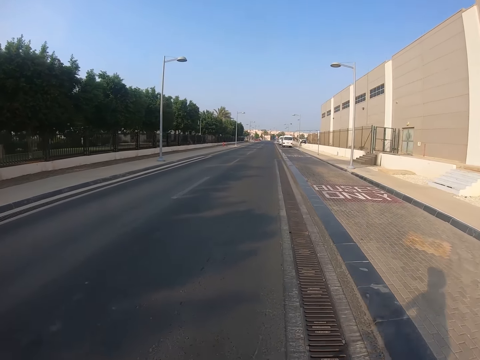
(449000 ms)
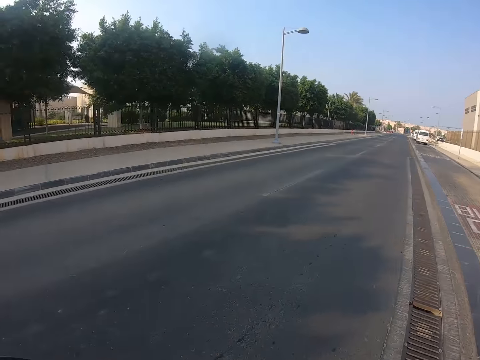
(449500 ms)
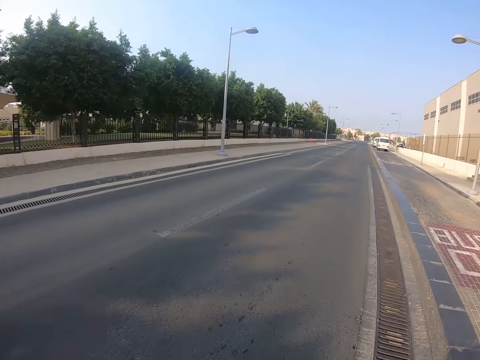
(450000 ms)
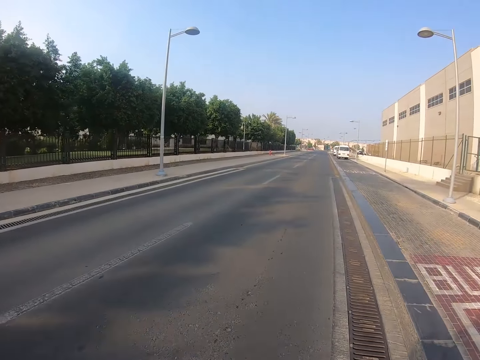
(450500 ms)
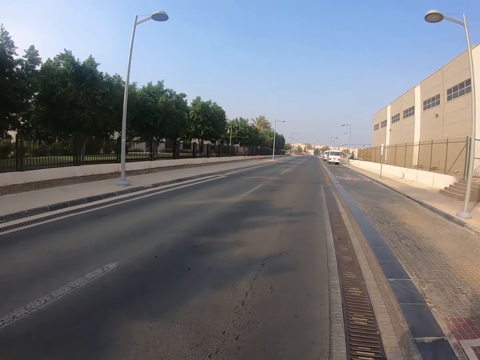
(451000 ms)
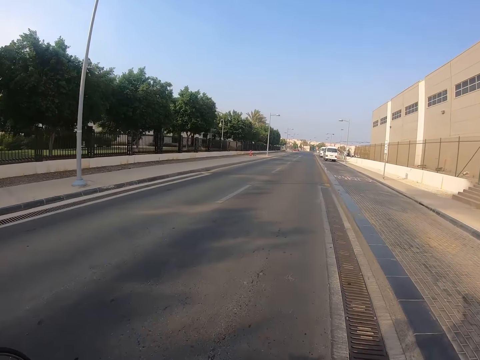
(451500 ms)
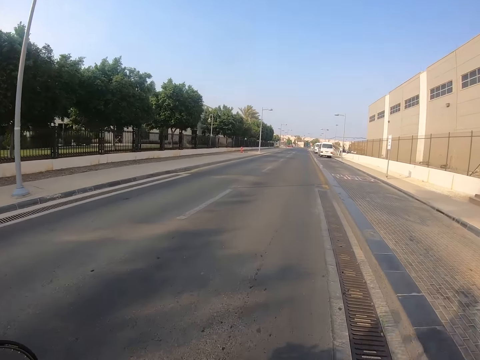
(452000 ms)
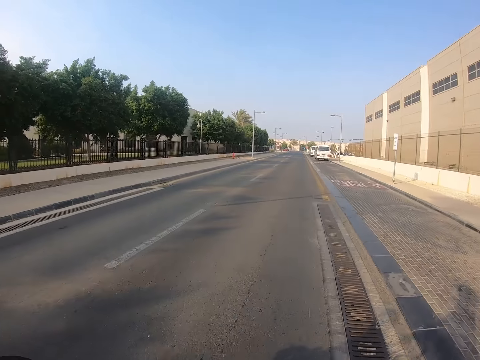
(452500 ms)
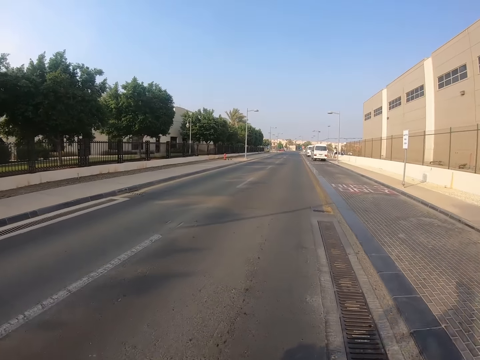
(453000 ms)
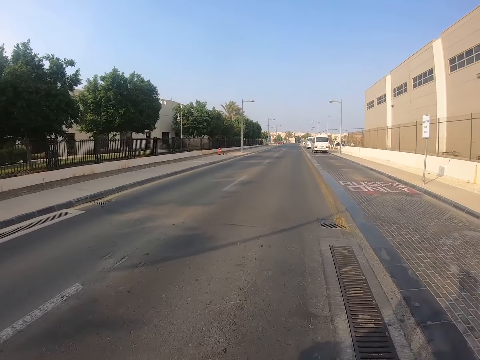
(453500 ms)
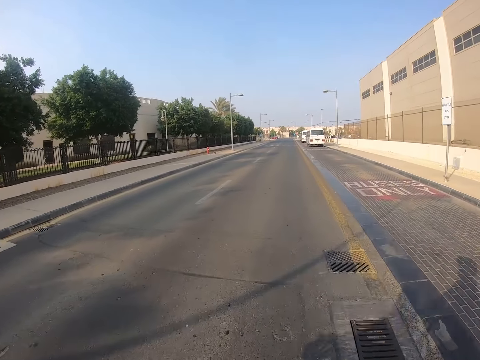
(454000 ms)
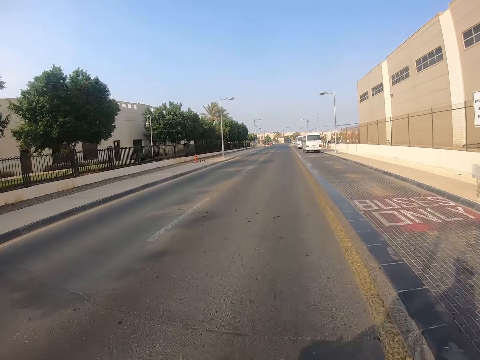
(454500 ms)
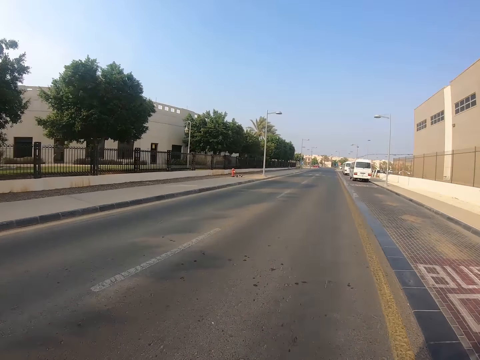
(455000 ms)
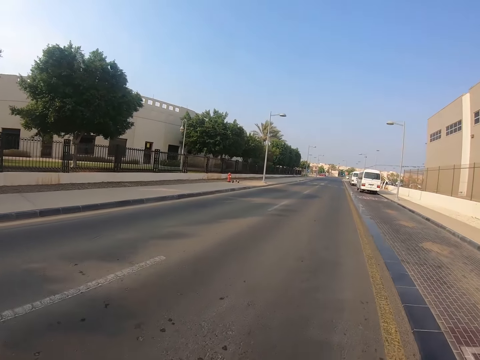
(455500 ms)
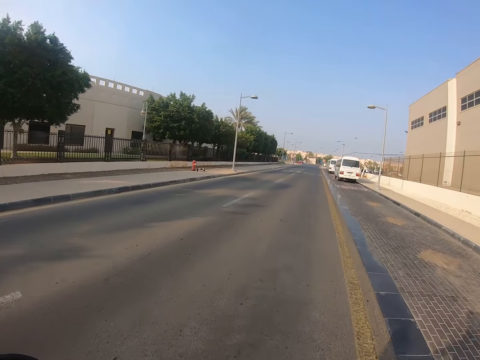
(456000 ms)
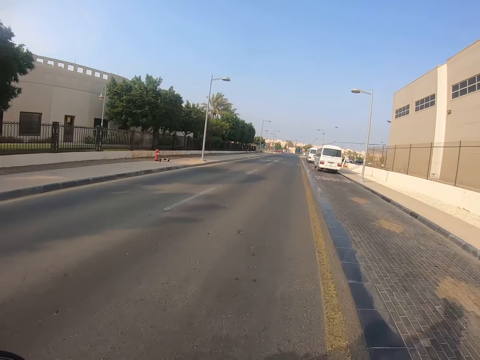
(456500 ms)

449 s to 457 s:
The camera wearer looks around. They ride the bicycle.

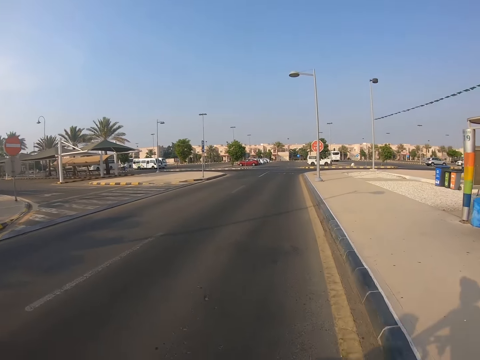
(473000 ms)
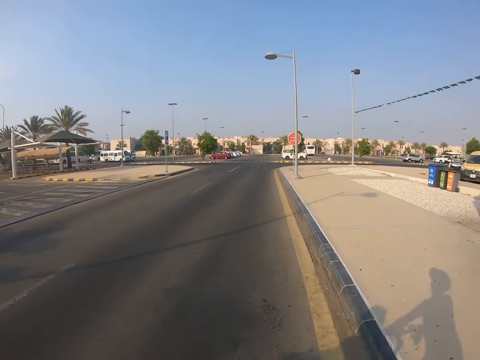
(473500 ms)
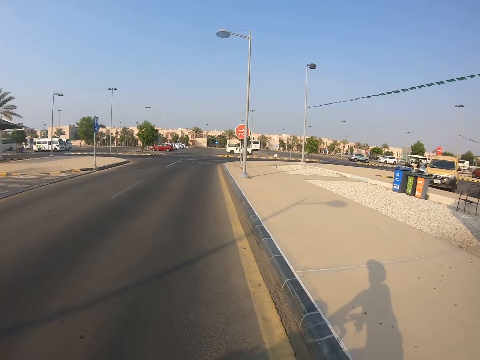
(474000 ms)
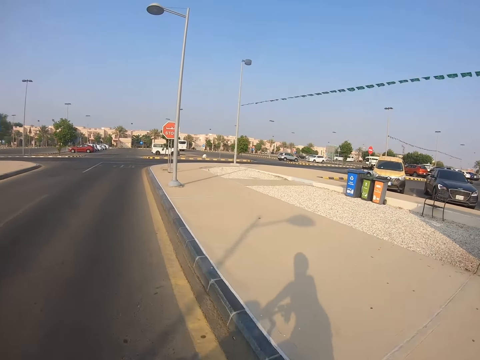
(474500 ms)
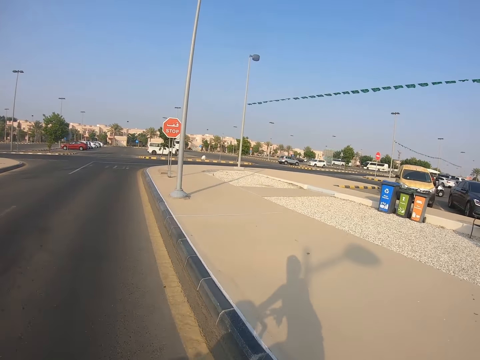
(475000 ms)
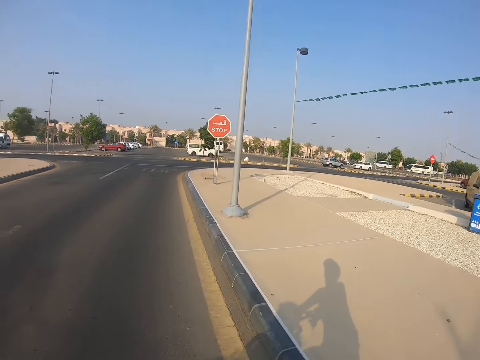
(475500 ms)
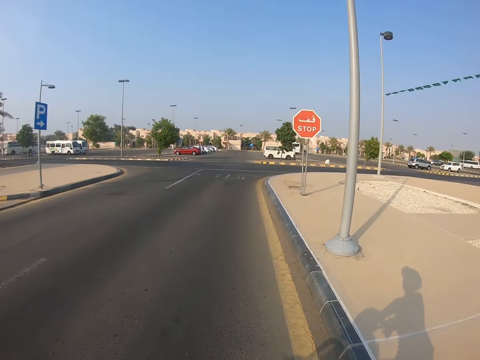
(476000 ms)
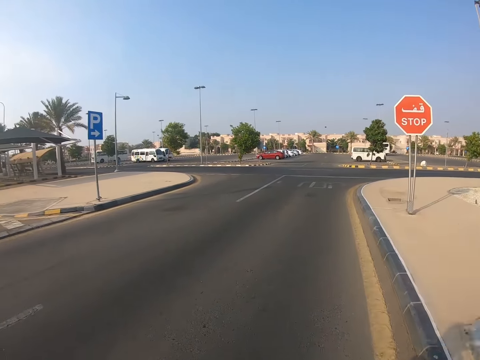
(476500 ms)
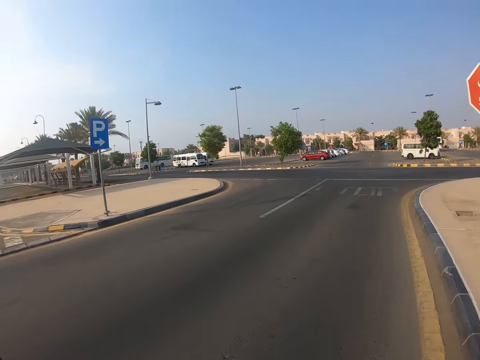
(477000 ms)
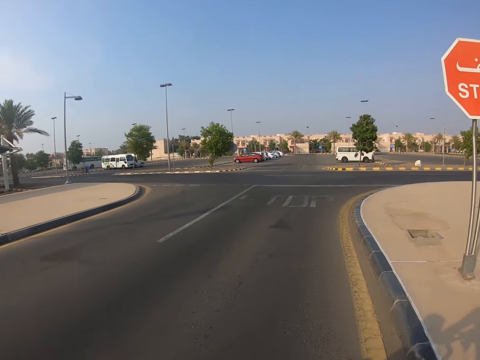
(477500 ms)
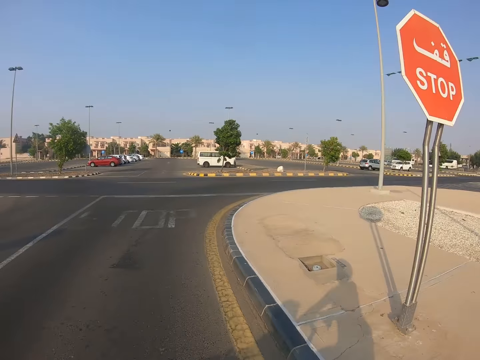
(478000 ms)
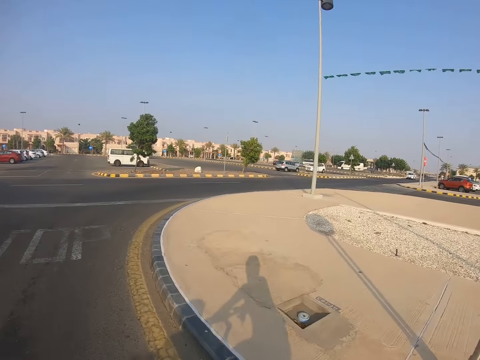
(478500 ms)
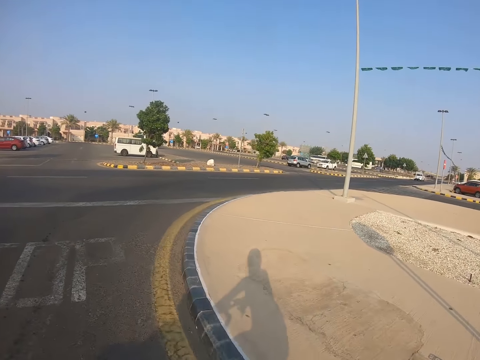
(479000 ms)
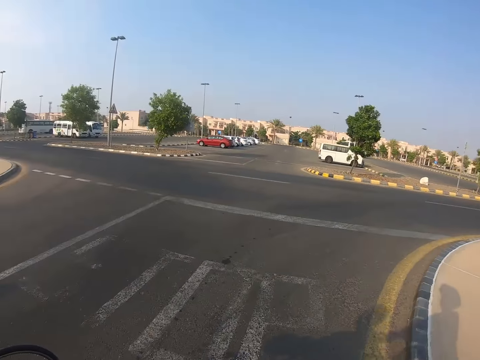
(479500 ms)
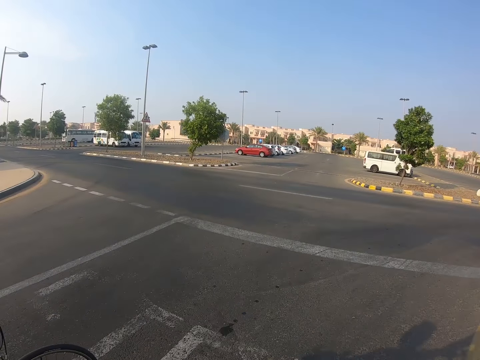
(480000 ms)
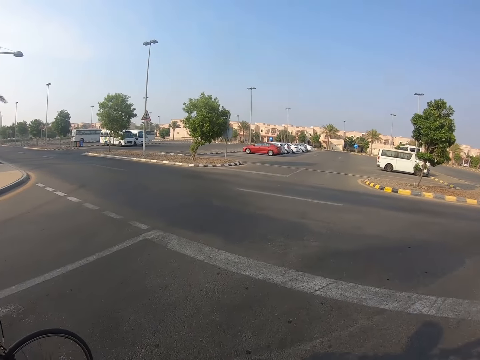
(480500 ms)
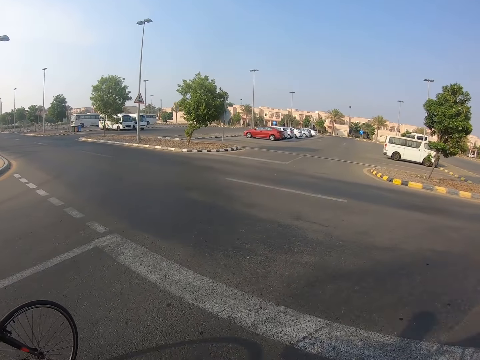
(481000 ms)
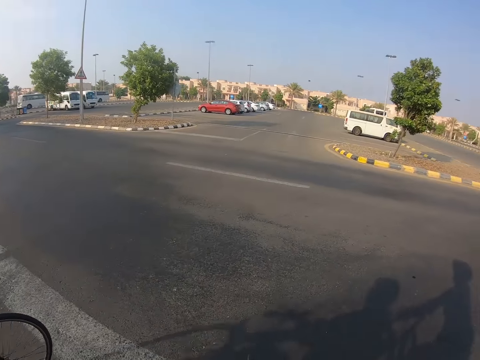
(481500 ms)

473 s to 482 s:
The camera wearer looks around.

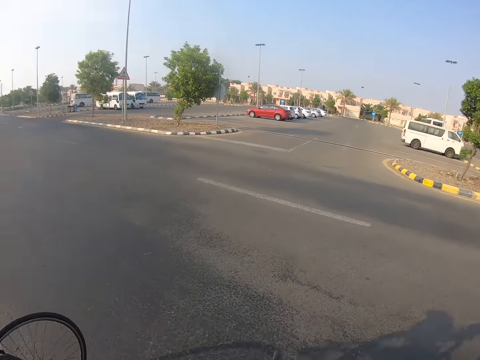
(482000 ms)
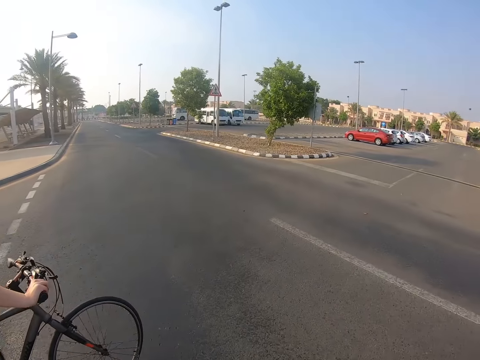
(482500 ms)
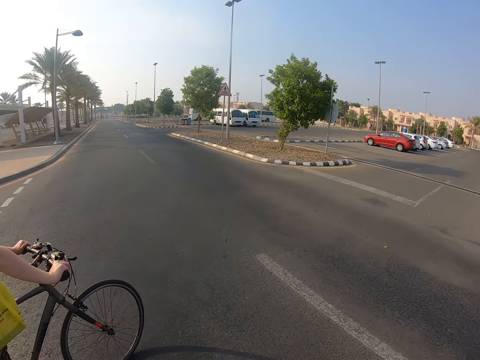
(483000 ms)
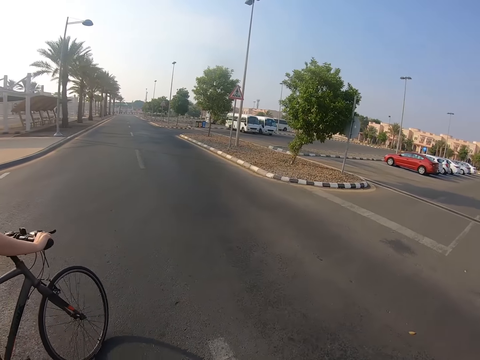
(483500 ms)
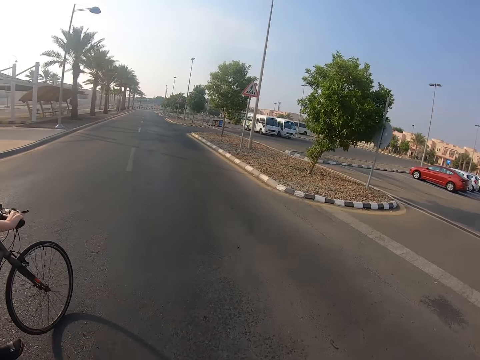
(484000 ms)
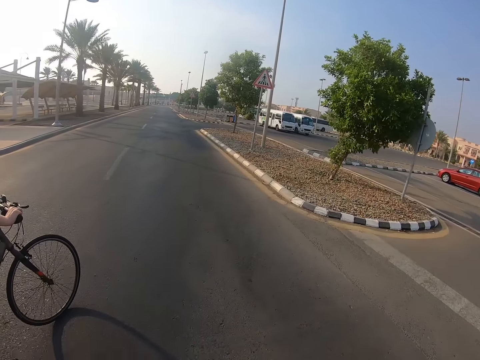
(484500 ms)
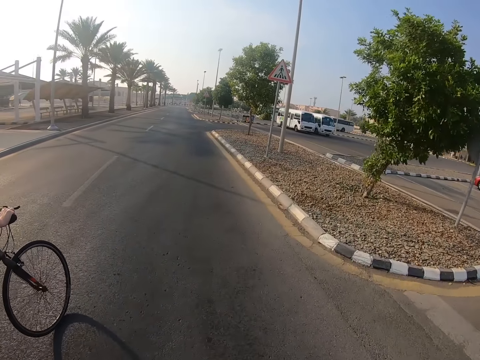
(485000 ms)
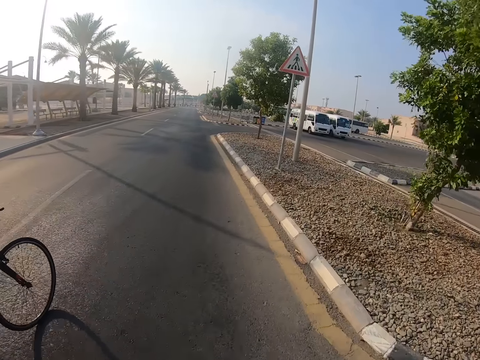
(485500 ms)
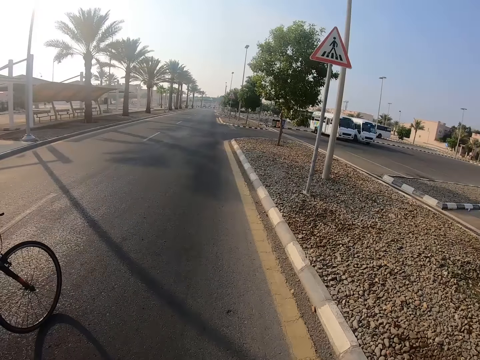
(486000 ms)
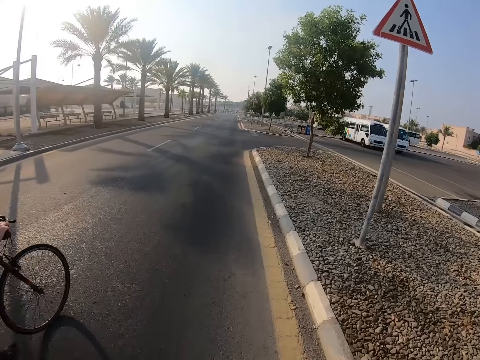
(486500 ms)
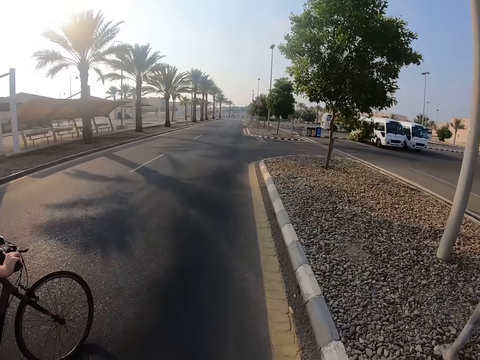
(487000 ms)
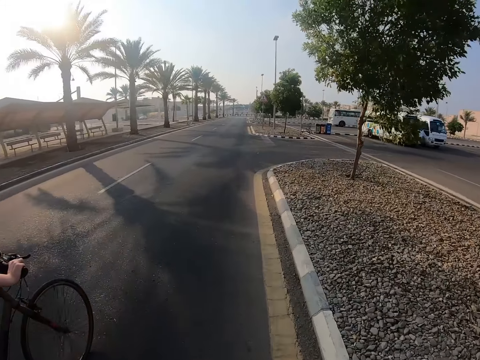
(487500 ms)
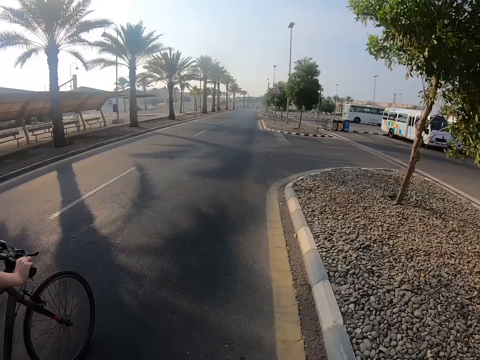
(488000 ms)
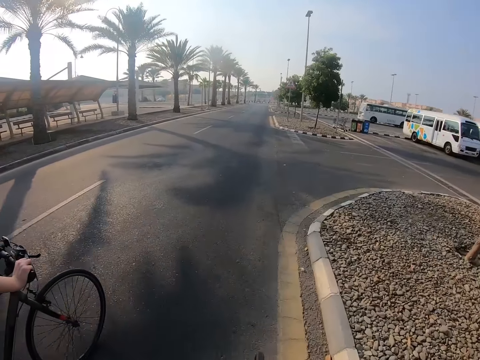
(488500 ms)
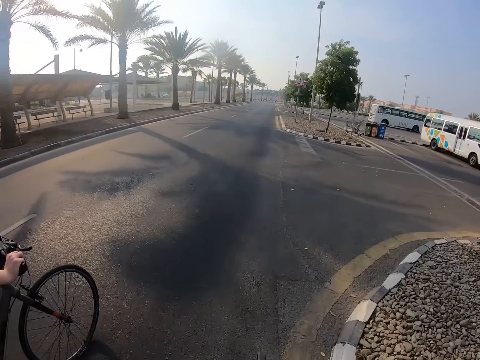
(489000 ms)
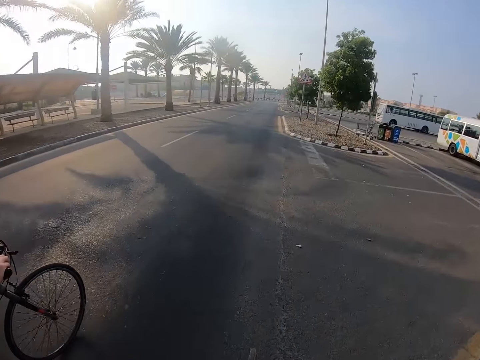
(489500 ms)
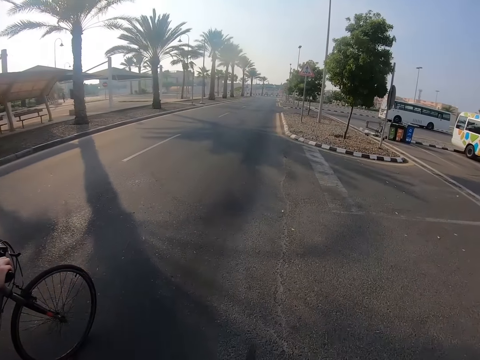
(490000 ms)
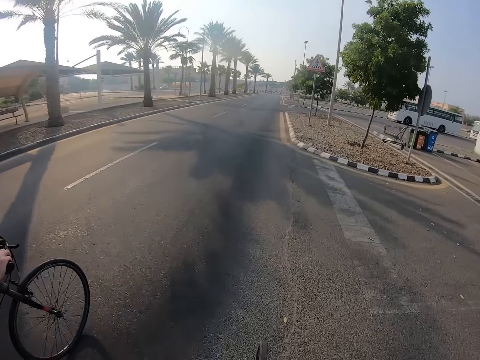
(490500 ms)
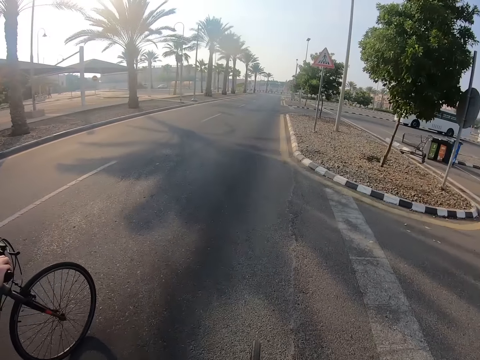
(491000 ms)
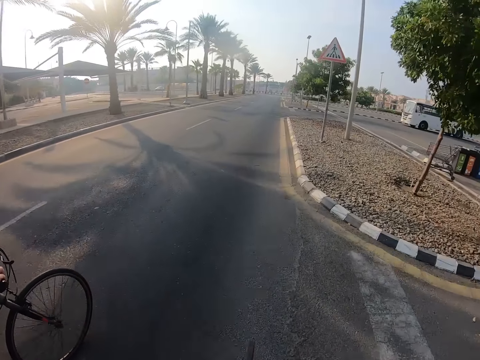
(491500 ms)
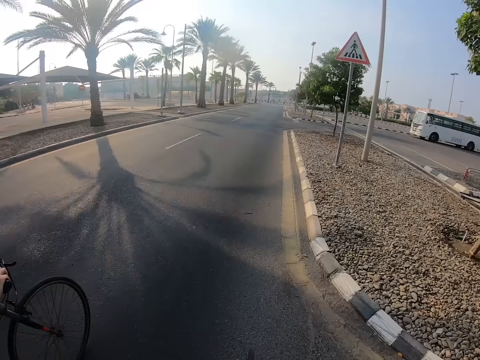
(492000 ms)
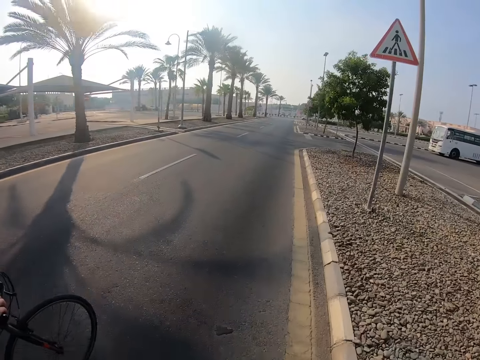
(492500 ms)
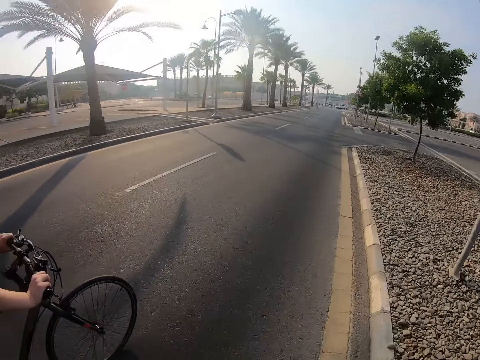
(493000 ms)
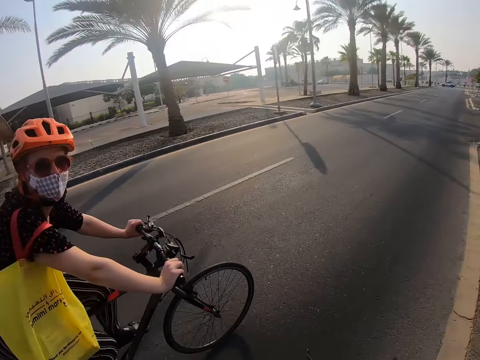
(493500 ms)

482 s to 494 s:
A woman turns to the left with a bicycle. The camera wearer turns to the left with the bicycle. They ride the bicycle.
